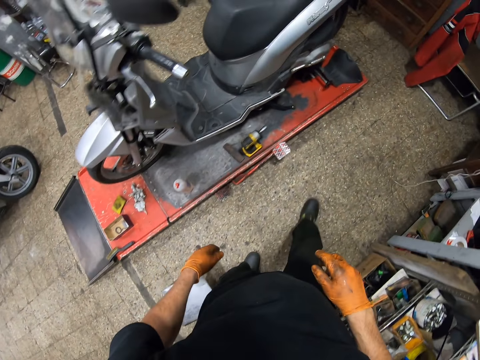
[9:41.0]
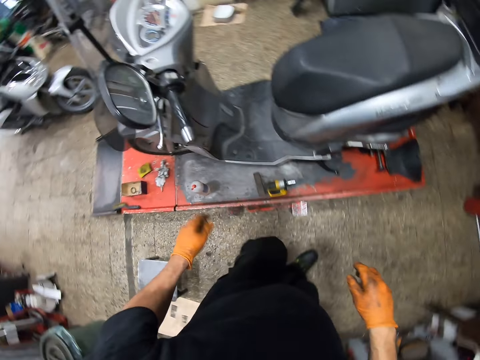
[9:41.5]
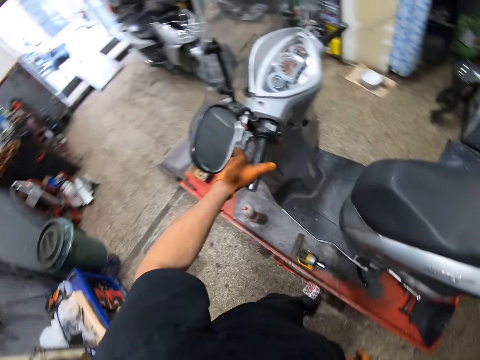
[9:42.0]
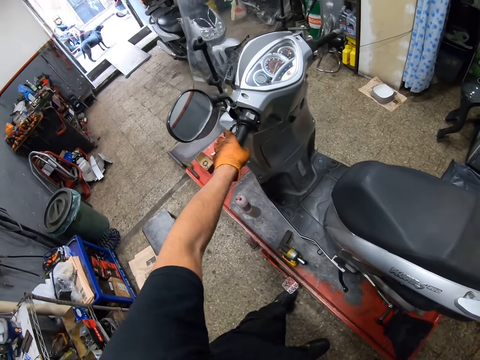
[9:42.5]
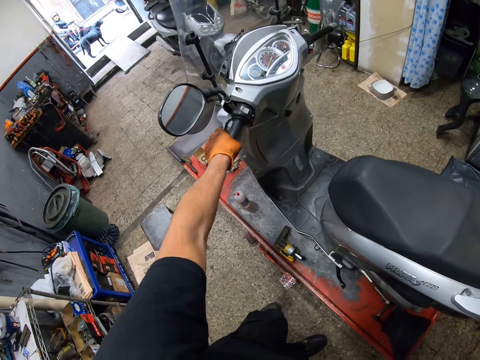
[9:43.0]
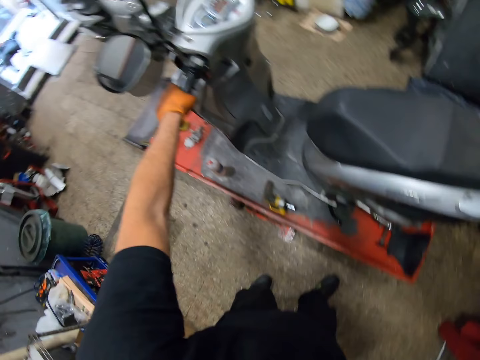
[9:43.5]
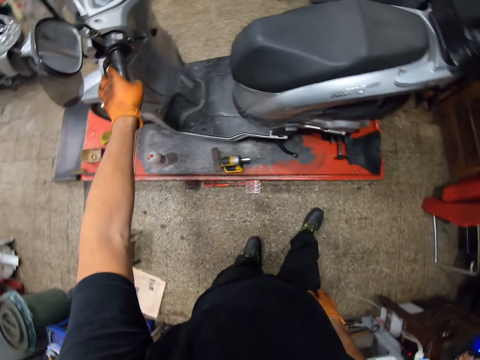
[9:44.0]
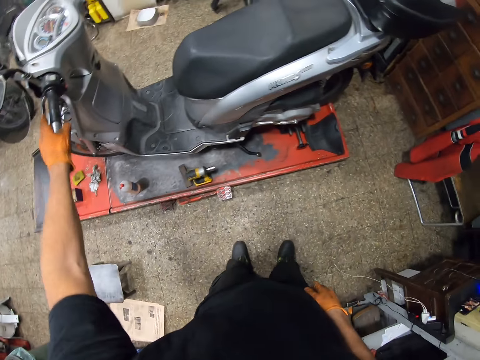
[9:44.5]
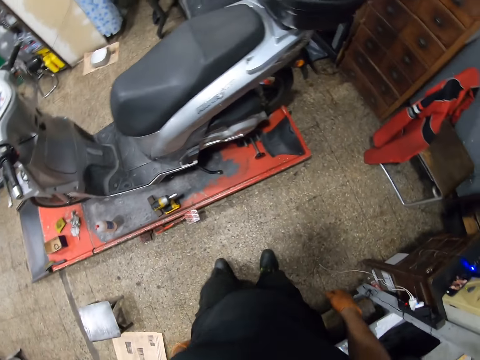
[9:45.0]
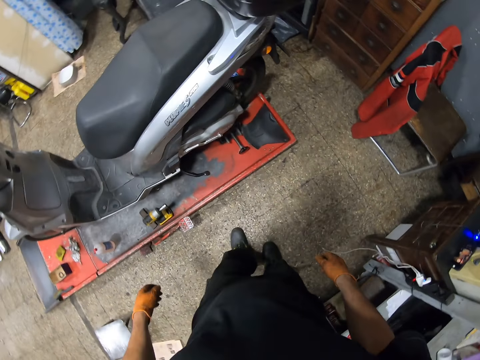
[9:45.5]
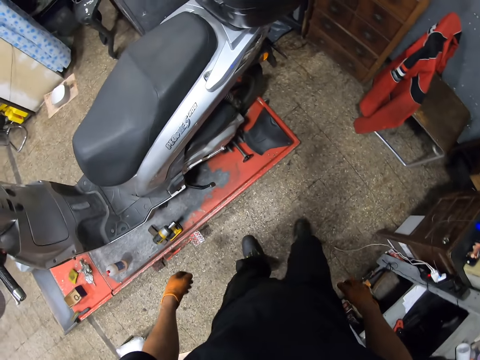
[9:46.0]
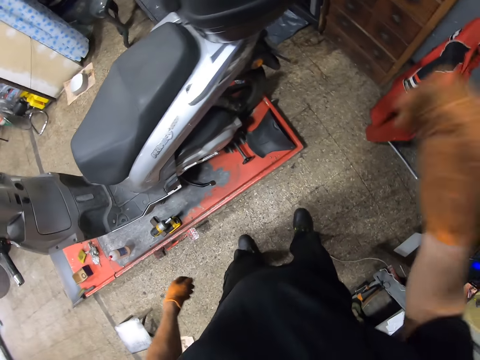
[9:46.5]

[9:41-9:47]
The camera wearer holds the scooter. They assess the scooter.
